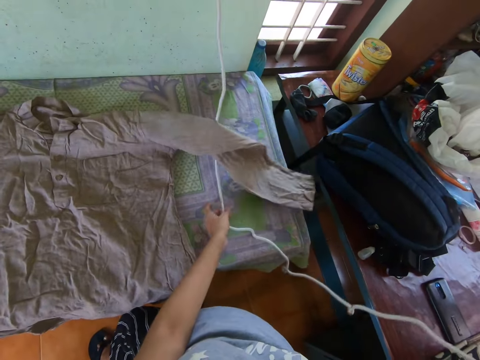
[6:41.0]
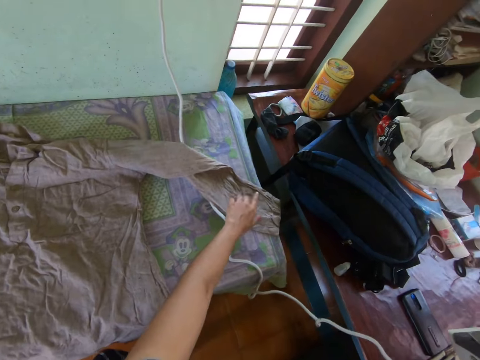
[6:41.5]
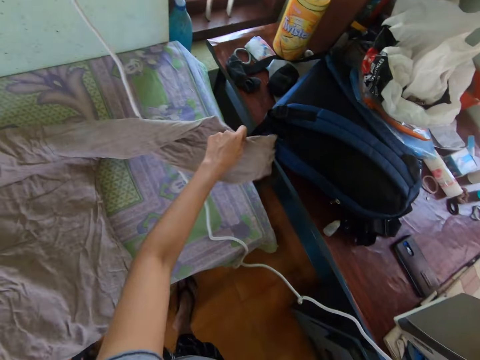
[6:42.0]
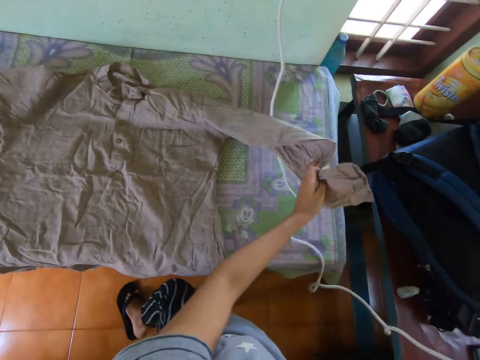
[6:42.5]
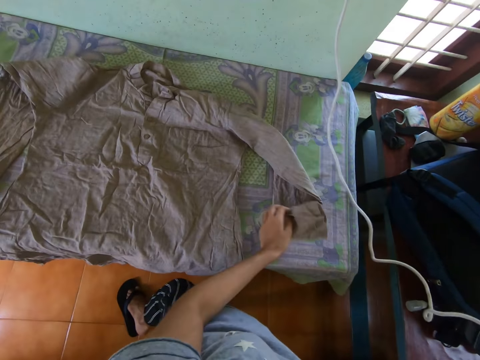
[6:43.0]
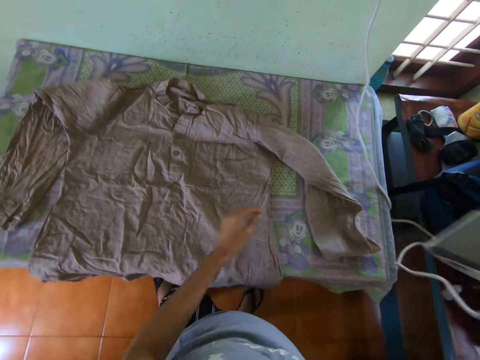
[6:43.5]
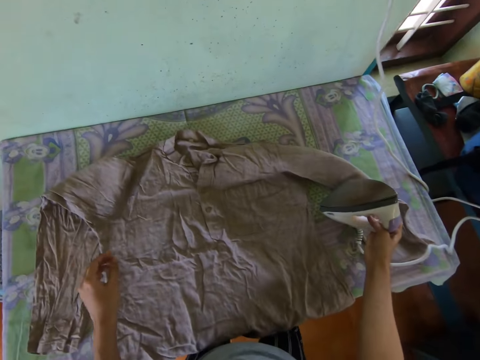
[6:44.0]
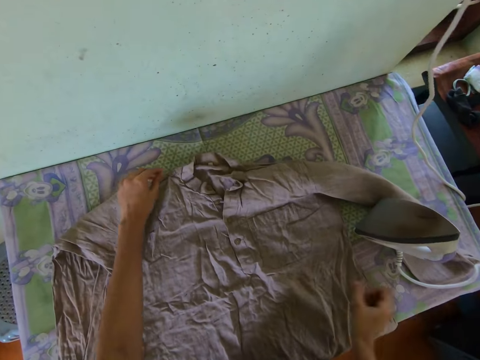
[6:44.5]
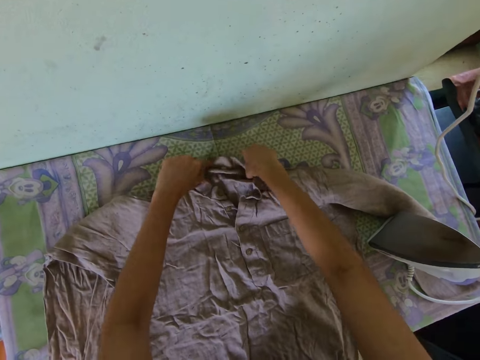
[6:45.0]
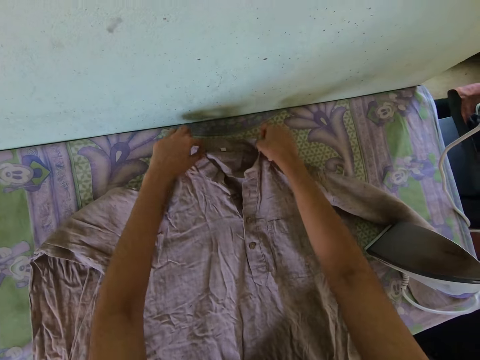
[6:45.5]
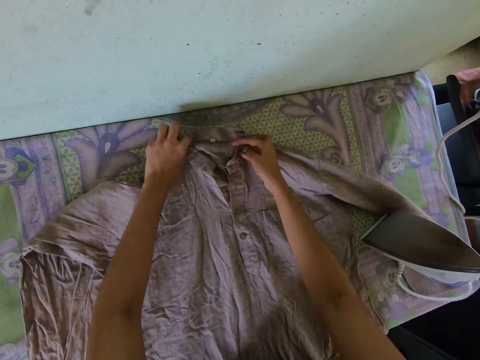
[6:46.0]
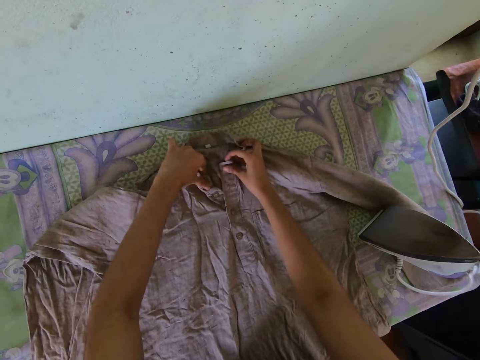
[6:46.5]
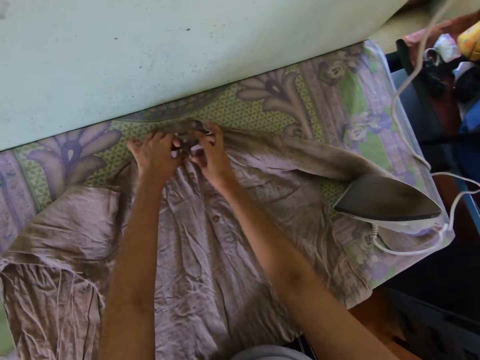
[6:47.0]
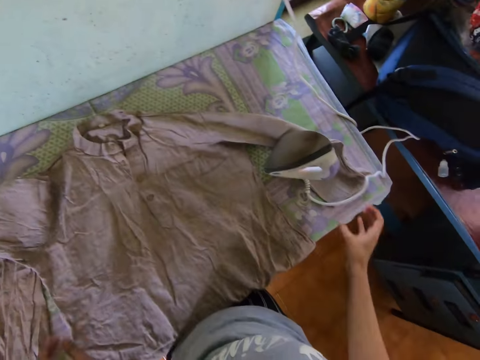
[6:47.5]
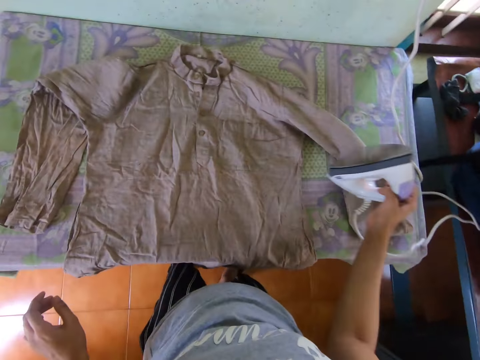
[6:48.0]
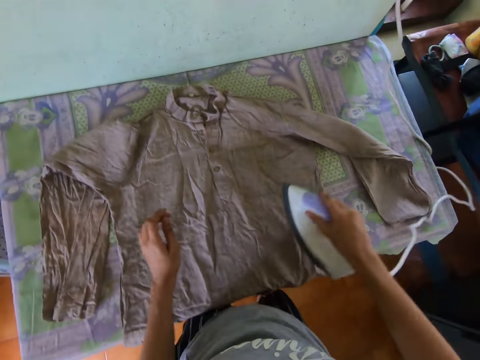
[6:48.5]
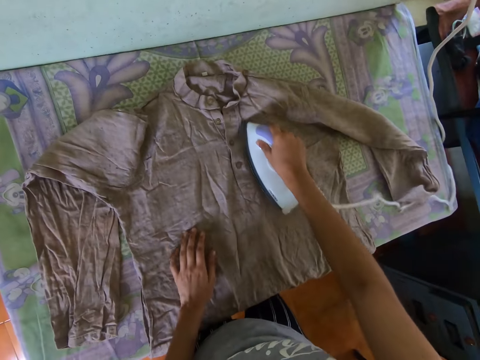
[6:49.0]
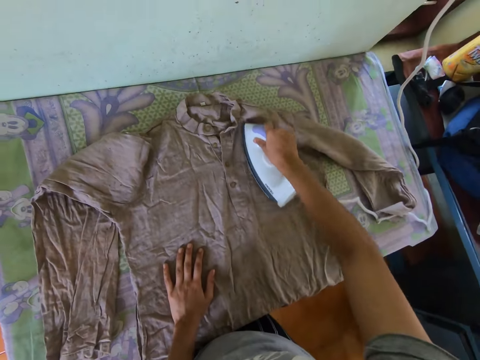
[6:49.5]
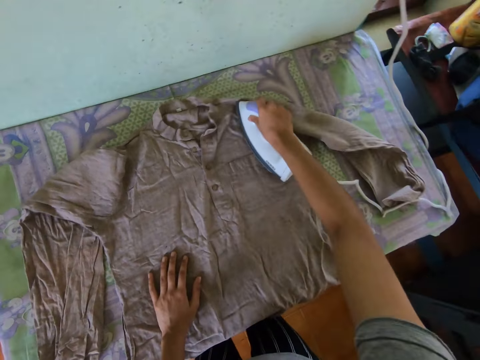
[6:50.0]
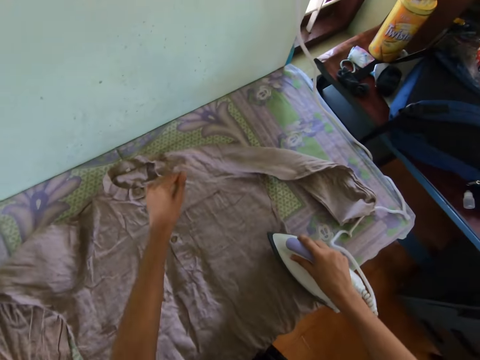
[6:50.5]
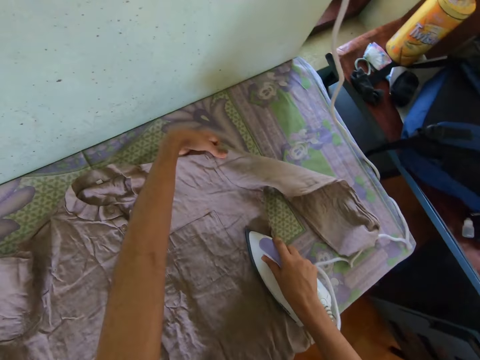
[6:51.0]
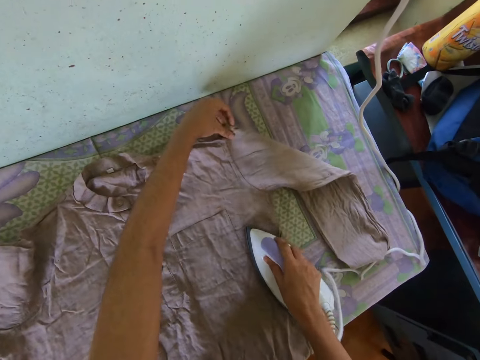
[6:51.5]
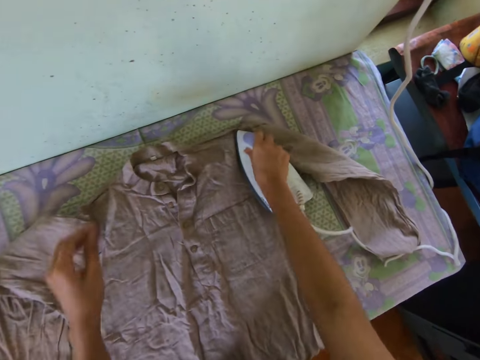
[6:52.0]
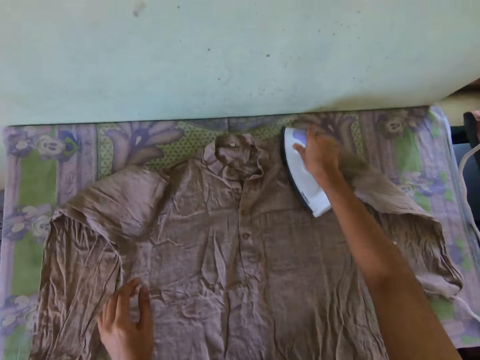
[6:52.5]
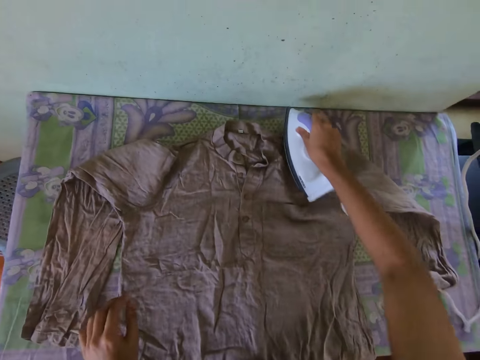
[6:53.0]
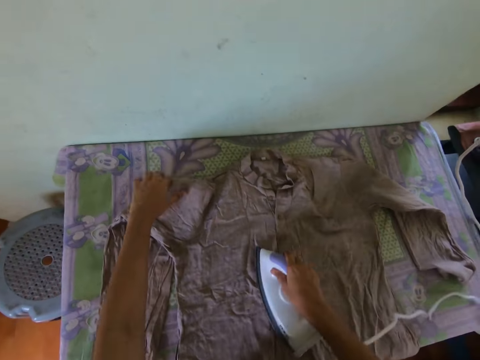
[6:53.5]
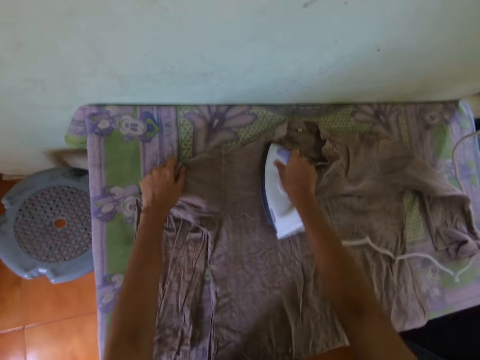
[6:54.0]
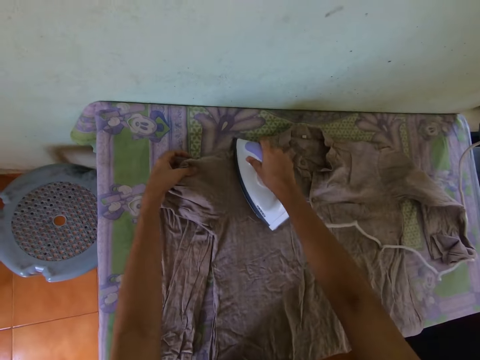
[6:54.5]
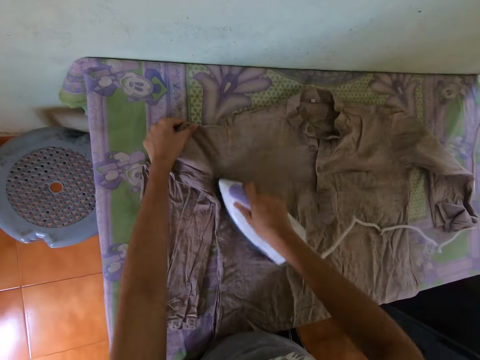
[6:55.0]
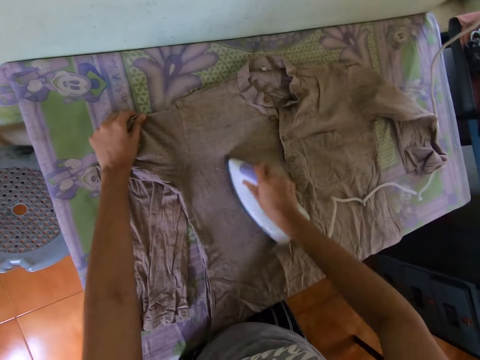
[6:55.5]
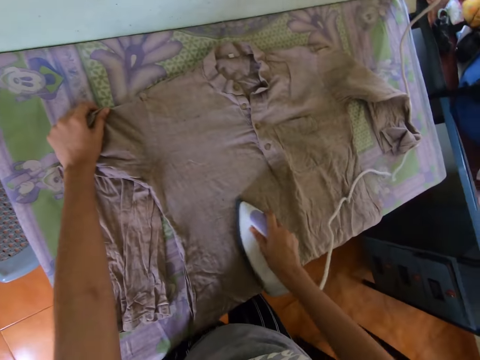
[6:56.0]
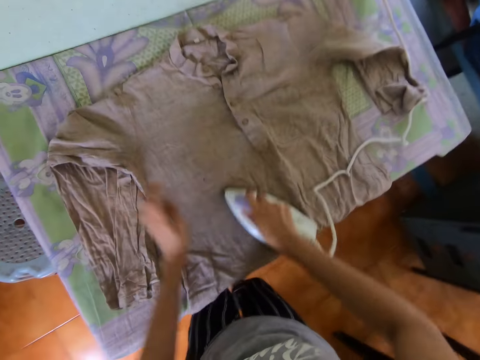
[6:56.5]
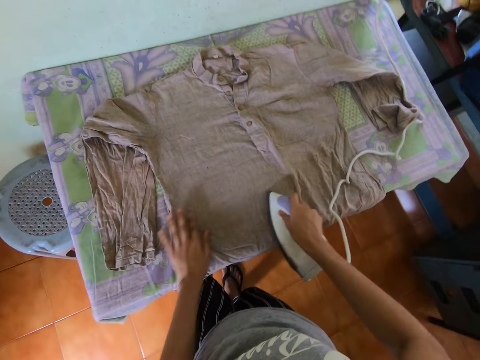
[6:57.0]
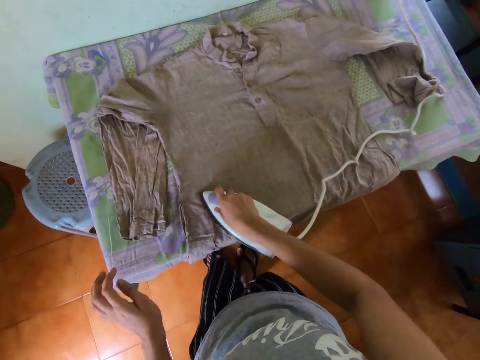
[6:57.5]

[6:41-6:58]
The camera wearer holds the iron box cable. She adjusts the left sleeve of the shirt with her left hand. She lifts the shirt and puts down the shirt. She puts the iron in her right hand on the table. She adjusts the collar of the shirt with both hands. She picks up the iron on the table with her right hand. She irons the shirt on the table with the iron in her right hand. She puts her left hand on the shirt. She adjusts the shirt with her left hand. She irons the shirt on the table with the iron in her right hand. She adjusts the shirt with her left hand.

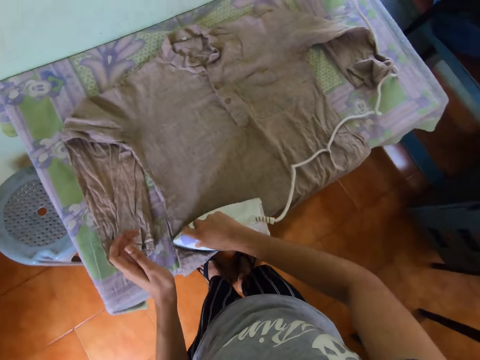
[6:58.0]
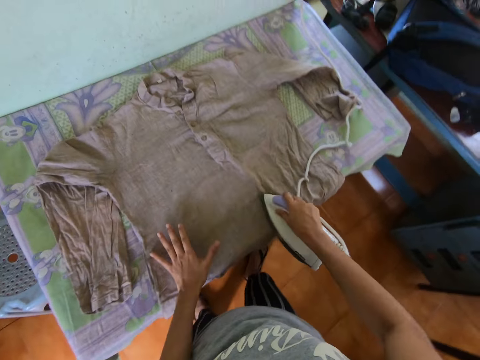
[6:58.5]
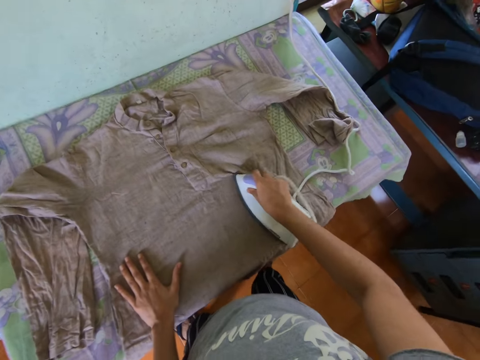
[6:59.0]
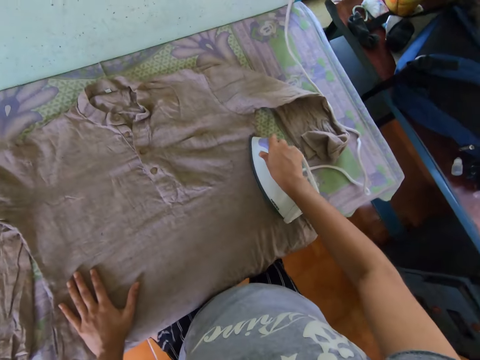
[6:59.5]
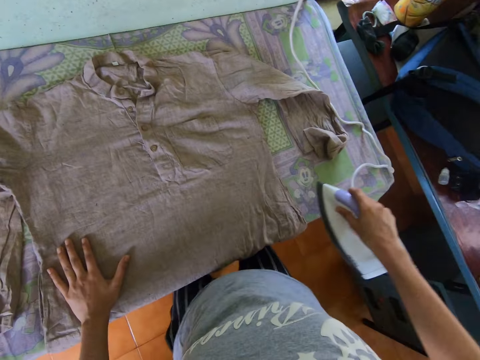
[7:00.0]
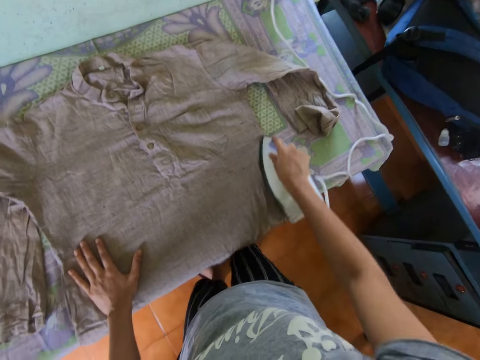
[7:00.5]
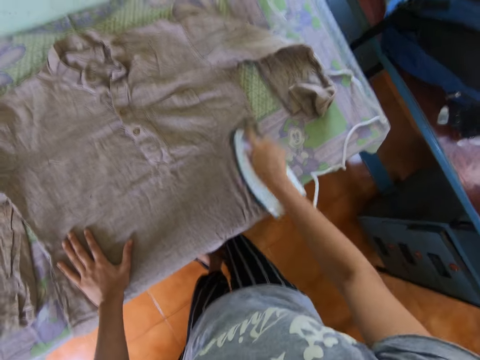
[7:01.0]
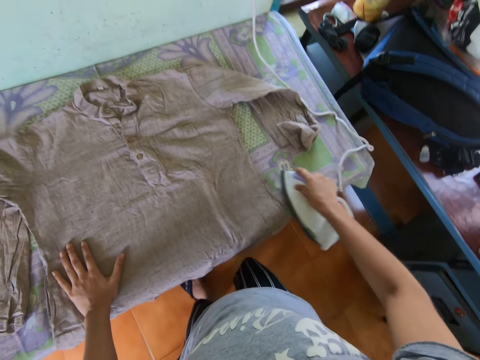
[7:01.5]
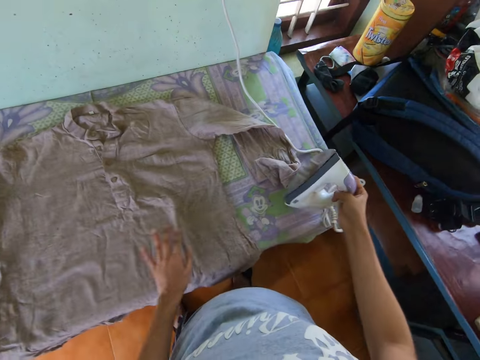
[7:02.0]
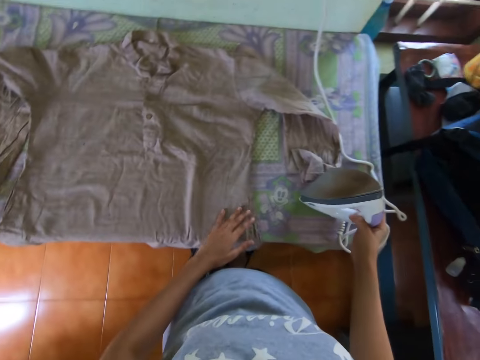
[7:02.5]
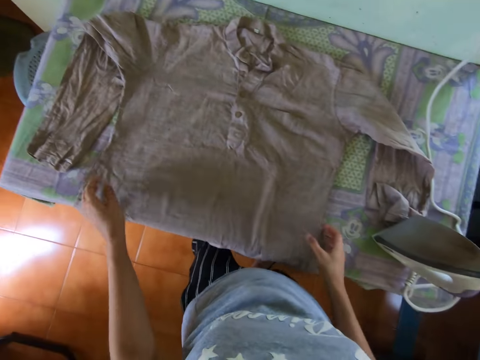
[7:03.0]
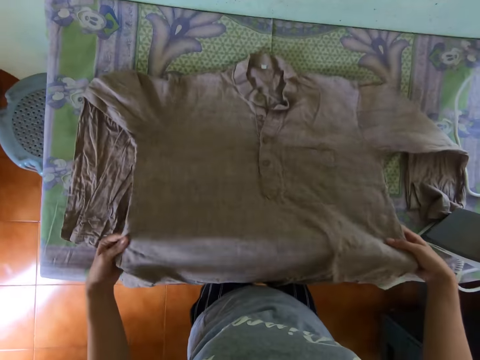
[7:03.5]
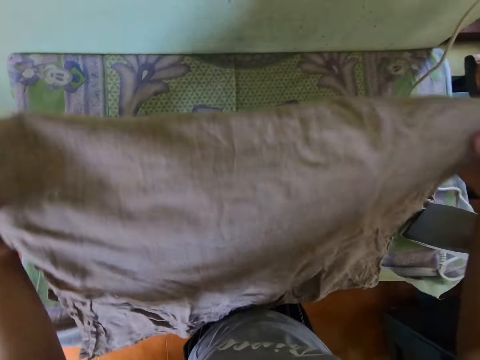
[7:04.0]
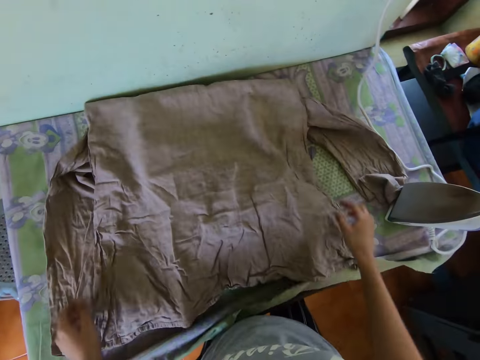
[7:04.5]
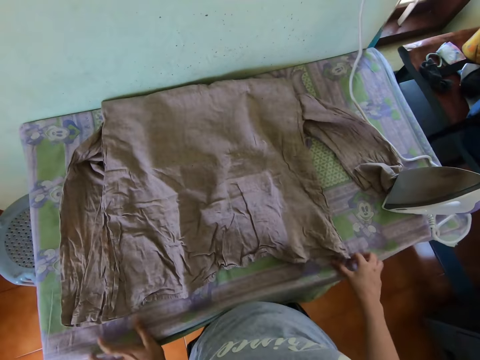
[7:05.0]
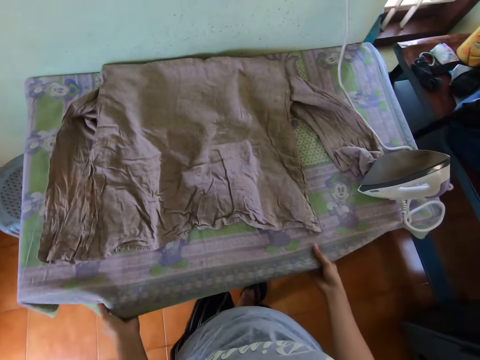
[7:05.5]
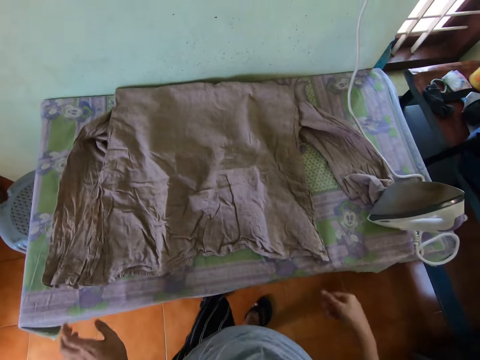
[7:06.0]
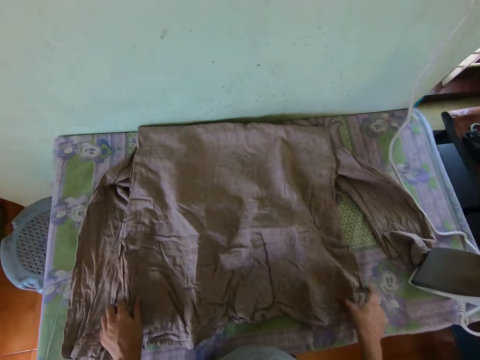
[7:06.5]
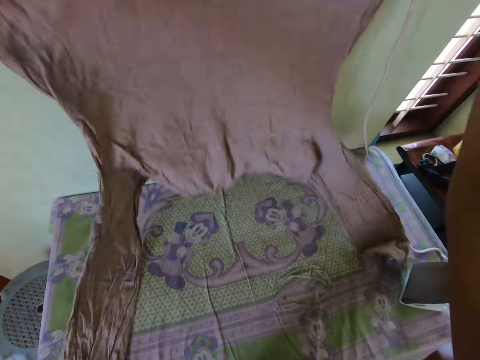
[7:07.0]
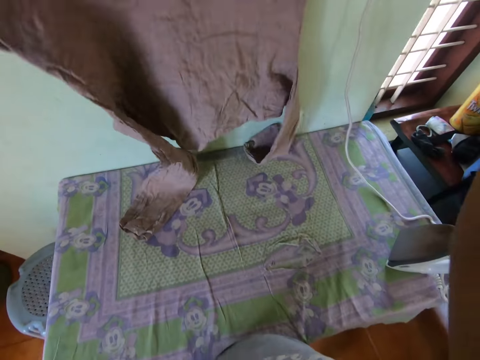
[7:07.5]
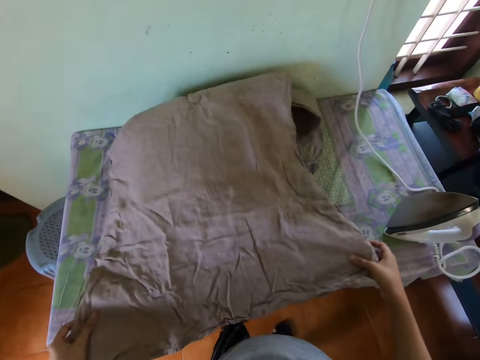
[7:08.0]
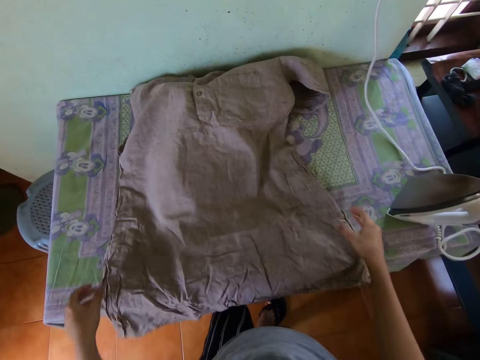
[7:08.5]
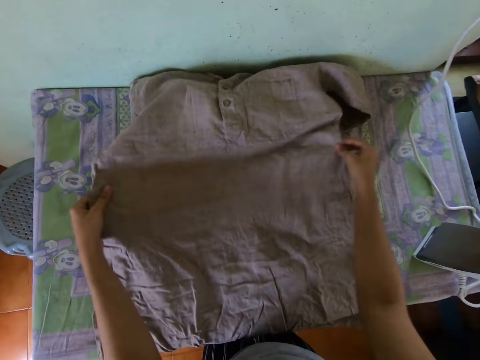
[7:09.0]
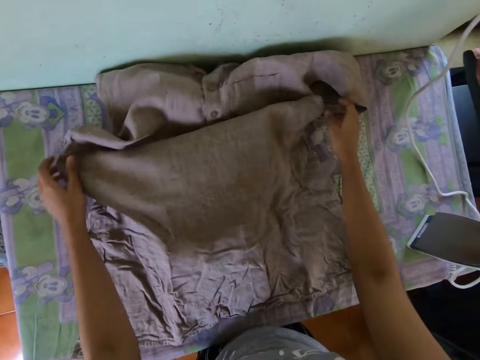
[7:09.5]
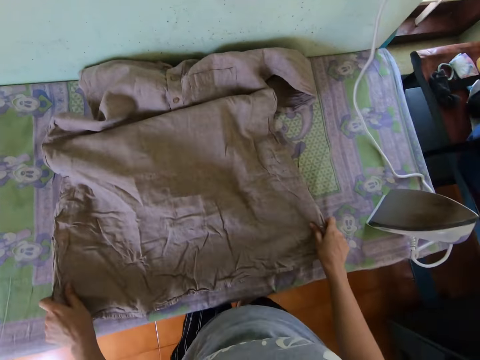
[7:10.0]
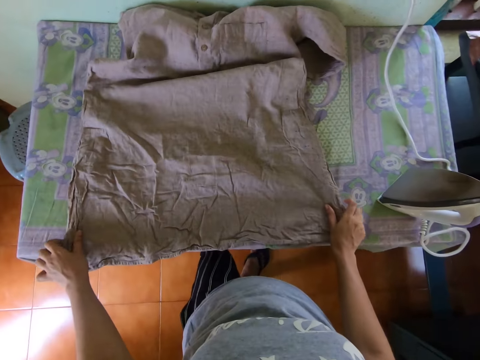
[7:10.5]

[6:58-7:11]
The camera wearer puts the iron in her right hand on the table. She picks up the shirt on the table with both hands. She drops the shirt in her hands on the table. She adjusts the ironing sheet on the table with both hands. She touches the cloth on the ironing board. She picks up the shirt on the table with both hands. She drops the shirt in her hands on the table. She adjusts the shirt on the table with both hands. She picks up the shirt and puts down the shirt.
